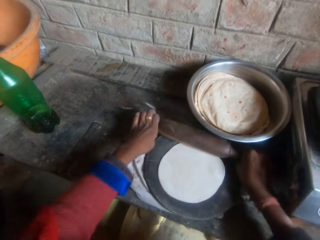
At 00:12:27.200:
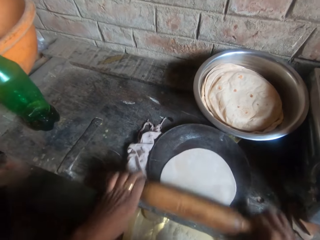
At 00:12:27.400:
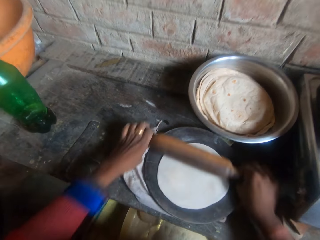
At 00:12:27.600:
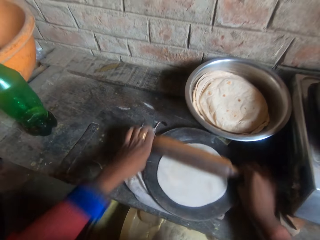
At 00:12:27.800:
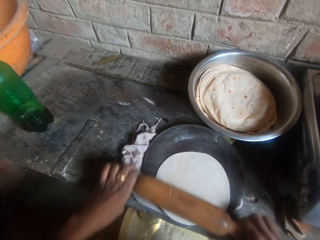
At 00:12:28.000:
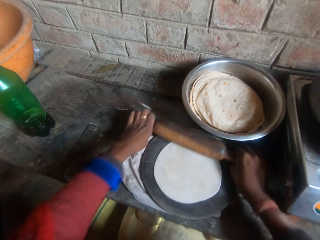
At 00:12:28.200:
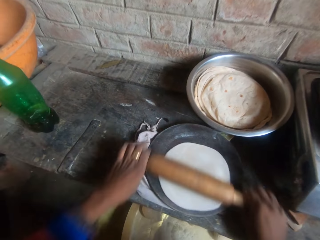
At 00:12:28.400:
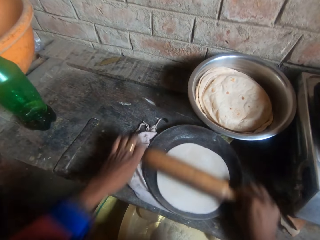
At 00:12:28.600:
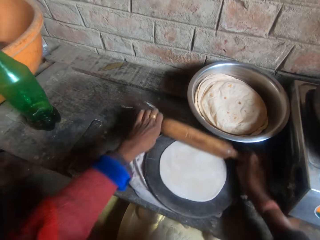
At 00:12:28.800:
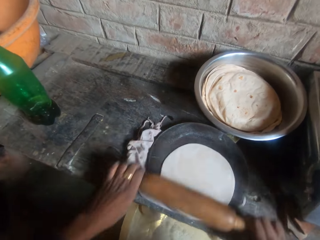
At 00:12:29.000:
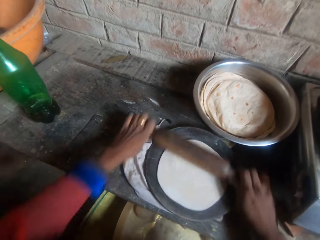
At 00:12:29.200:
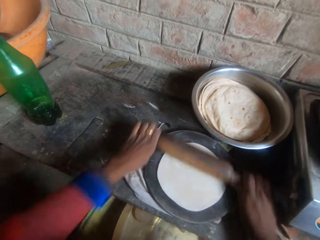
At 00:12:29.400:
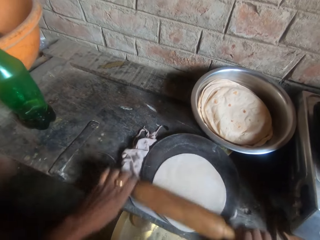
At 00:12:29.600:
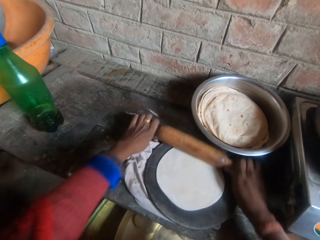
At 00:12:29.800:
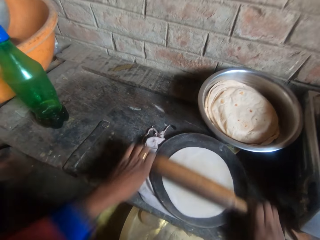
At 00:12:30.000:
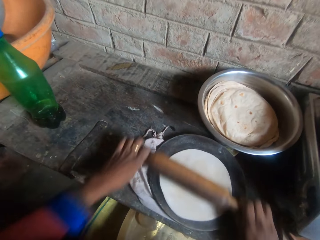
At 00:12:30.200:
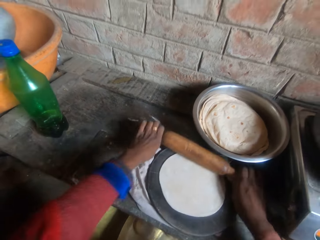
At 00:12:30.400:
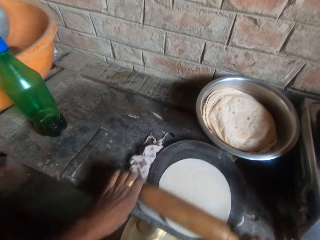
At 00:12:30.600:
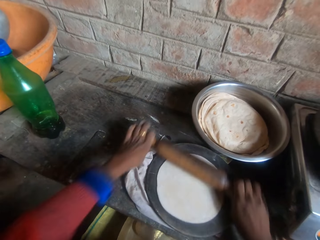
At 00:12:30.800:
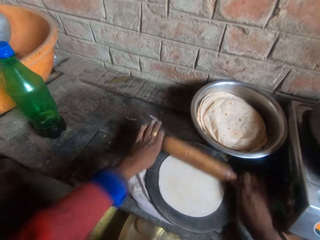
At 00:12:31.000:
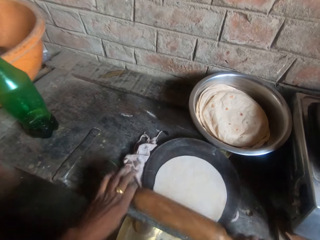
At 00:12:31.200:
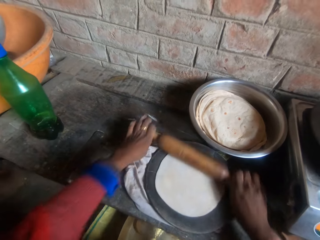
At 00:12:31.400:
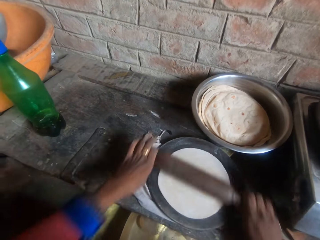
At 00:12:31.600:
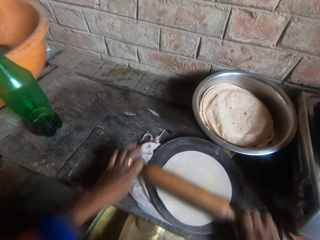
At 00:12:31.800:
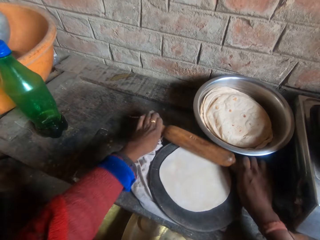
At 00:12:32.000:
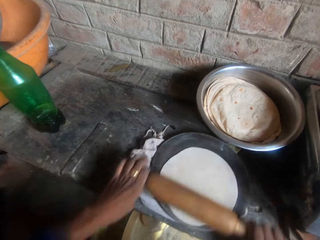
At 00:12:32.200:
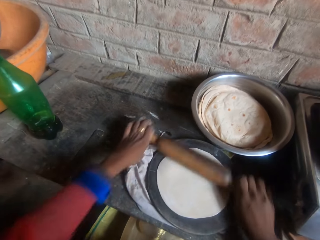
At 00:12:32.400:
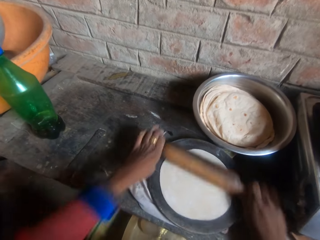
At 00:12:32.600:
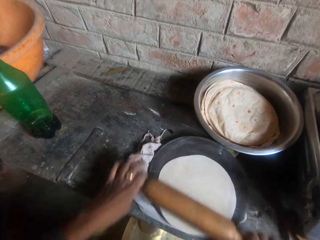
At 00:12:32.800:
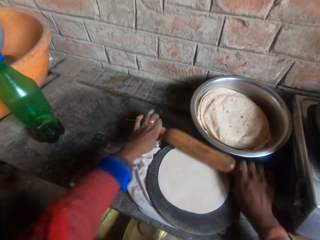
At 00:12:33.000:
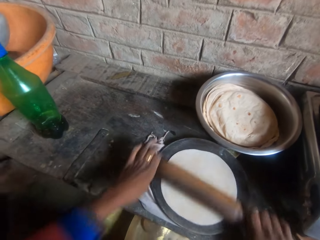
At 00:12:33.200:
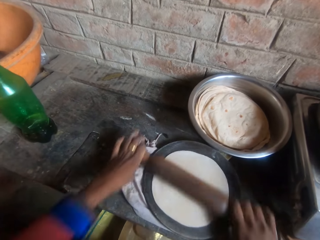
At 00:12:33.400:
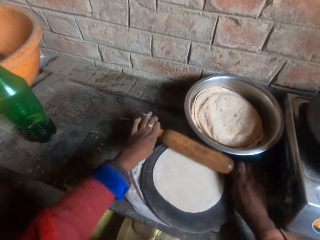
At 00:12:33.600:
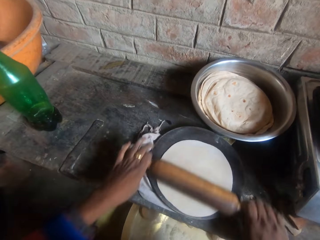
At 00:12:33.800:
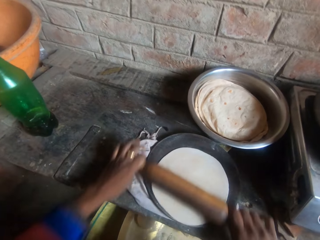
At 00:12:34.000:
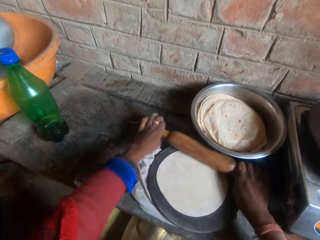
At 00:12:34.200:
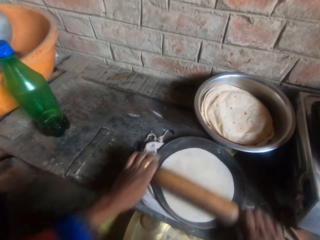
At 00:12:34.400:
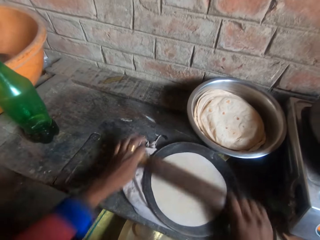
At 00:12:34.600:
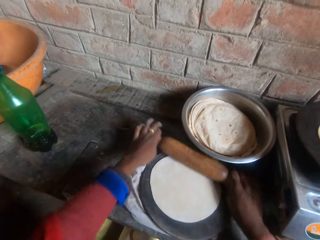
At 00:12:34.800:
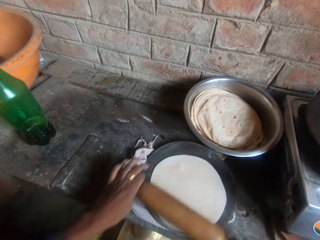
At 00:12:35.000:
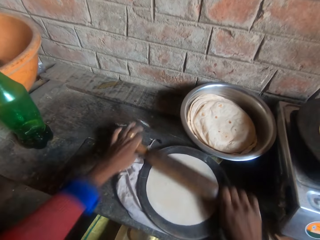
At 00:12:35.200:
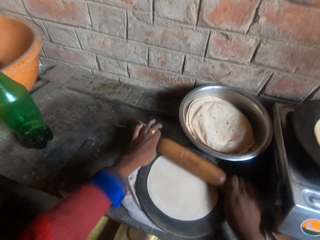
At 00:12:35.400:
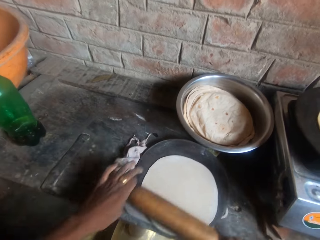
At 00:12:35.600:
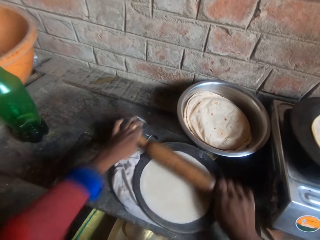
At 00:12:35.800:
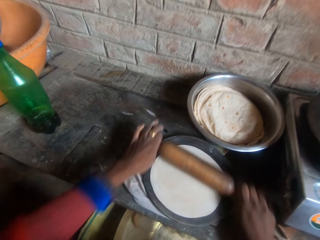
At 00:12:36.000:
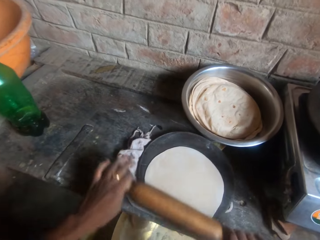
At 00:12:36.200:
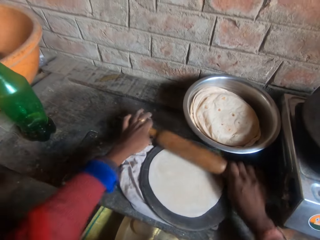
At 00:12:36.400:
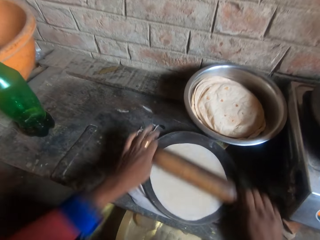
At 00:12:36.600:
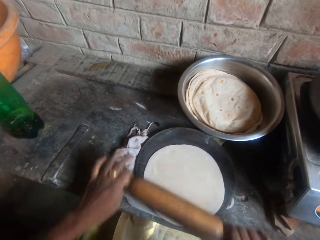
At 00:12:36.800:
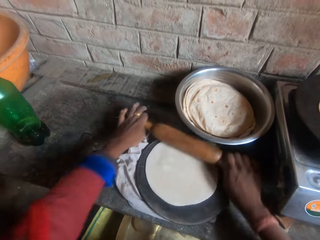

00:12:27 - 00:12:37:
The camera wearer kneads the dough. They hold the kneading stick.

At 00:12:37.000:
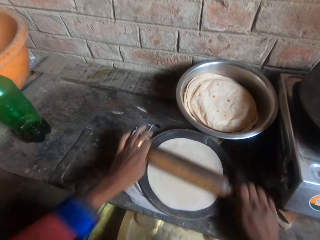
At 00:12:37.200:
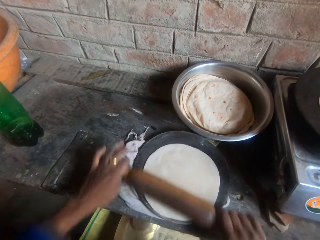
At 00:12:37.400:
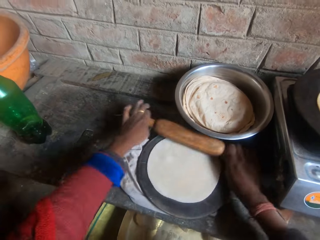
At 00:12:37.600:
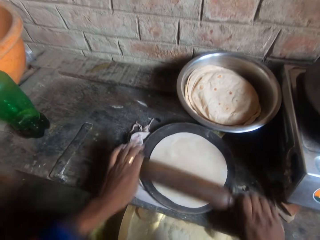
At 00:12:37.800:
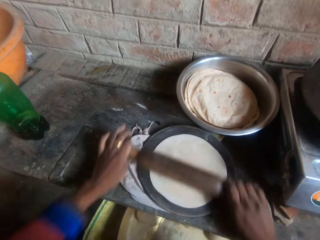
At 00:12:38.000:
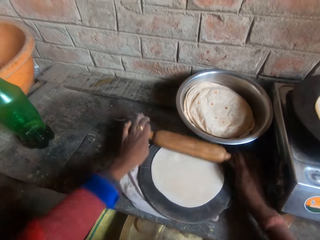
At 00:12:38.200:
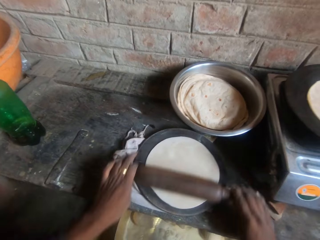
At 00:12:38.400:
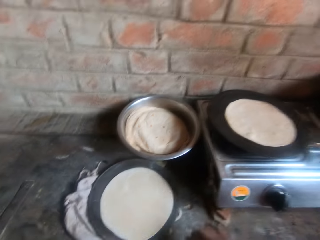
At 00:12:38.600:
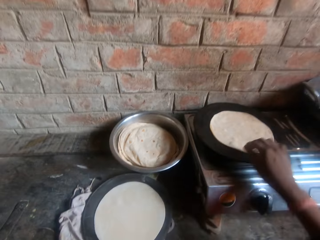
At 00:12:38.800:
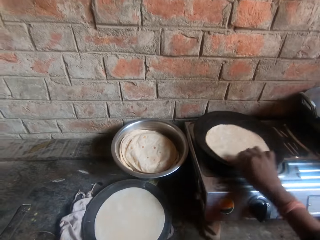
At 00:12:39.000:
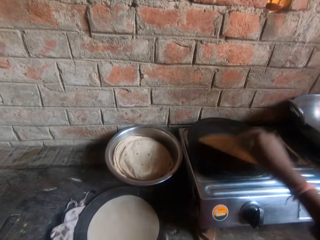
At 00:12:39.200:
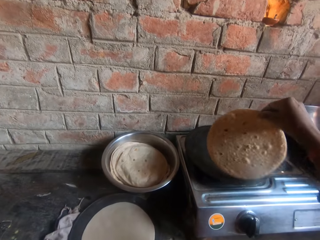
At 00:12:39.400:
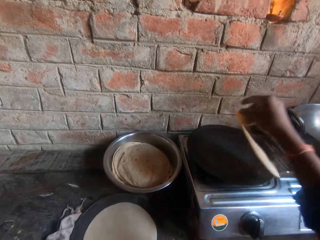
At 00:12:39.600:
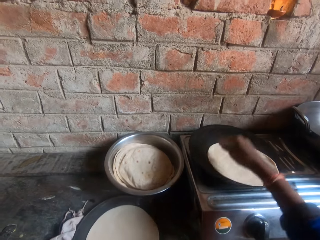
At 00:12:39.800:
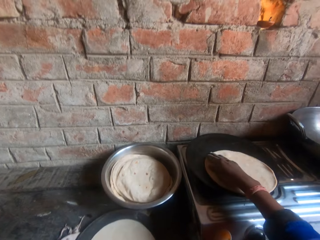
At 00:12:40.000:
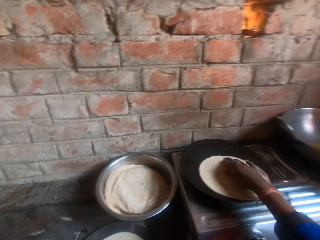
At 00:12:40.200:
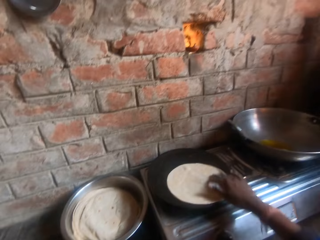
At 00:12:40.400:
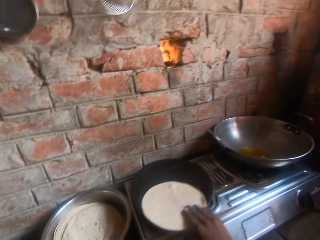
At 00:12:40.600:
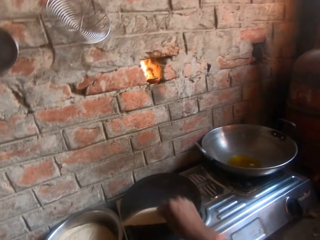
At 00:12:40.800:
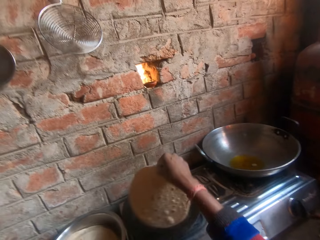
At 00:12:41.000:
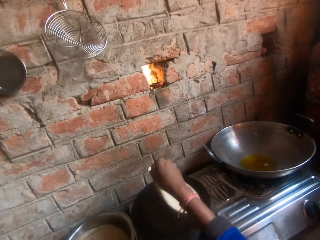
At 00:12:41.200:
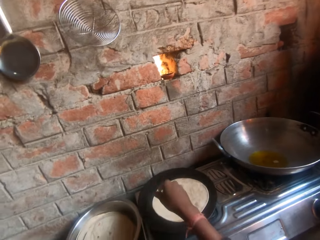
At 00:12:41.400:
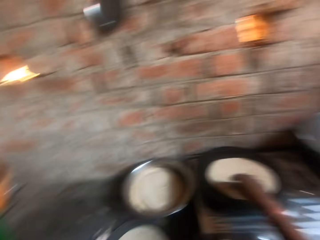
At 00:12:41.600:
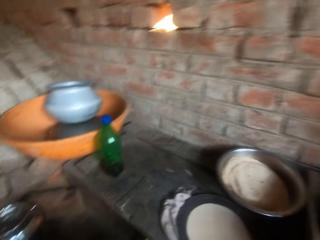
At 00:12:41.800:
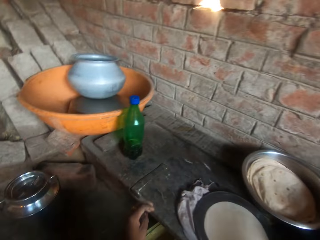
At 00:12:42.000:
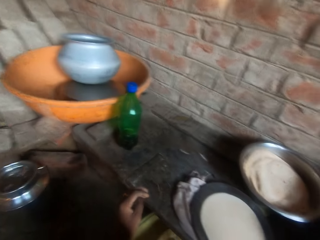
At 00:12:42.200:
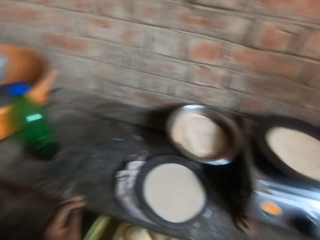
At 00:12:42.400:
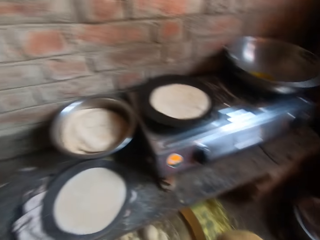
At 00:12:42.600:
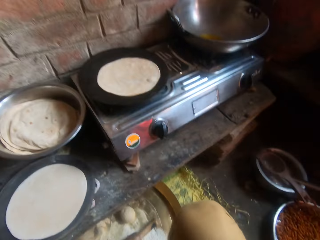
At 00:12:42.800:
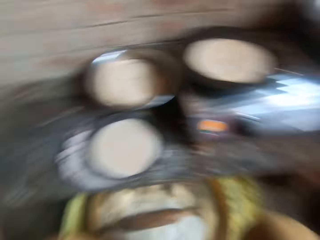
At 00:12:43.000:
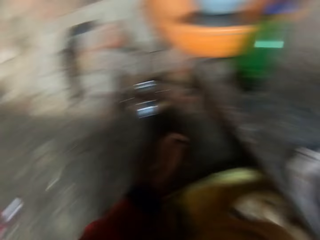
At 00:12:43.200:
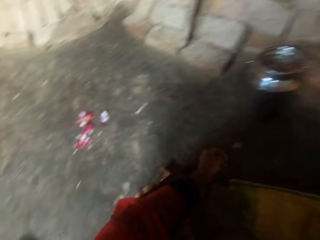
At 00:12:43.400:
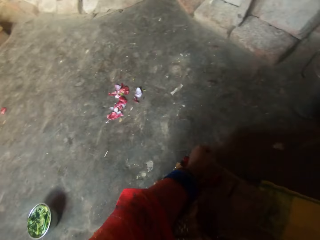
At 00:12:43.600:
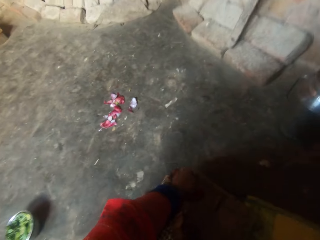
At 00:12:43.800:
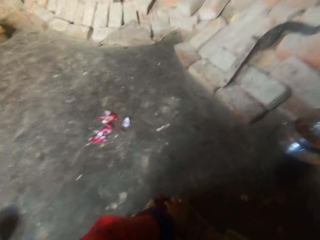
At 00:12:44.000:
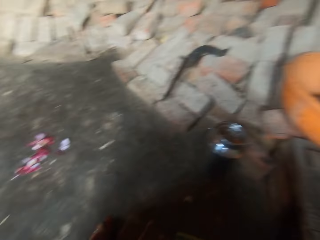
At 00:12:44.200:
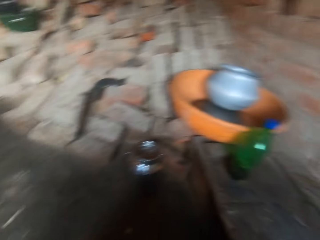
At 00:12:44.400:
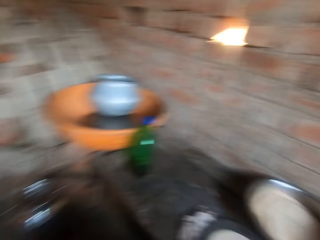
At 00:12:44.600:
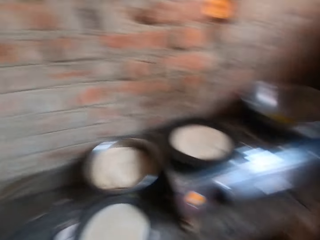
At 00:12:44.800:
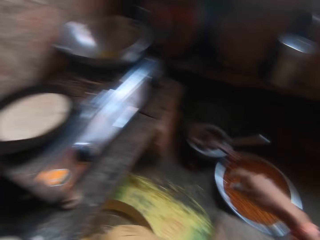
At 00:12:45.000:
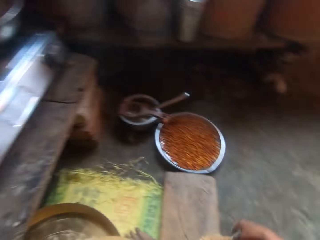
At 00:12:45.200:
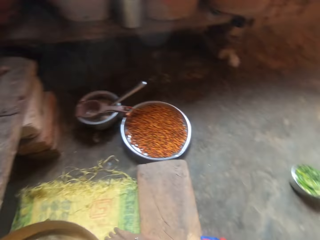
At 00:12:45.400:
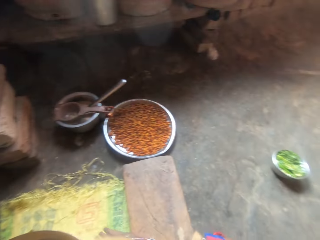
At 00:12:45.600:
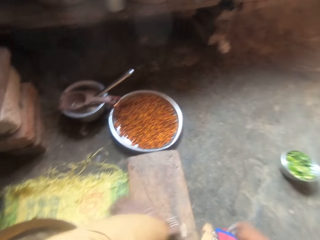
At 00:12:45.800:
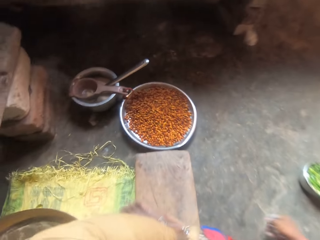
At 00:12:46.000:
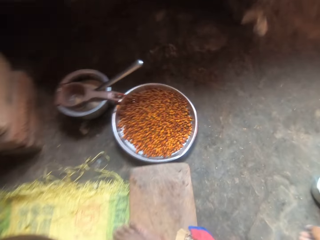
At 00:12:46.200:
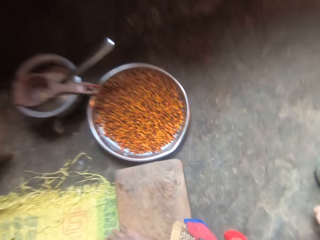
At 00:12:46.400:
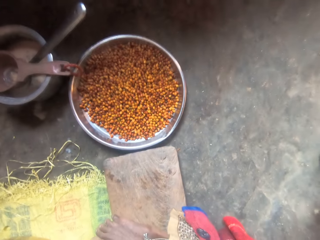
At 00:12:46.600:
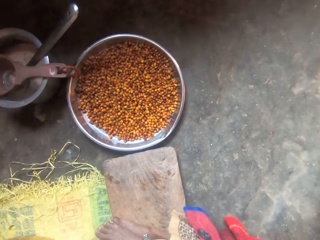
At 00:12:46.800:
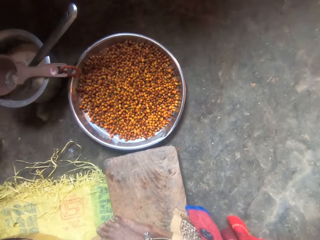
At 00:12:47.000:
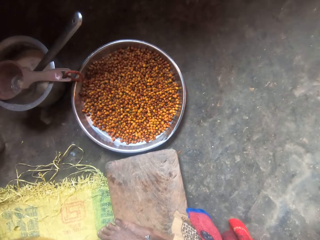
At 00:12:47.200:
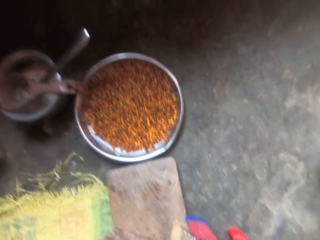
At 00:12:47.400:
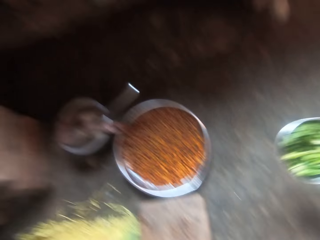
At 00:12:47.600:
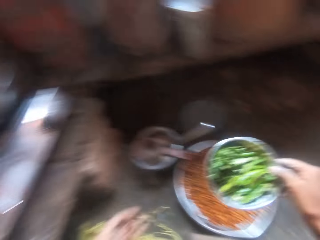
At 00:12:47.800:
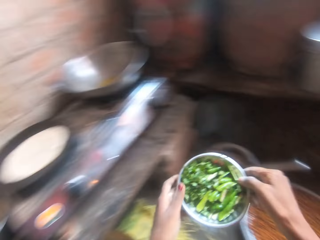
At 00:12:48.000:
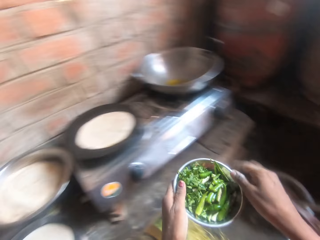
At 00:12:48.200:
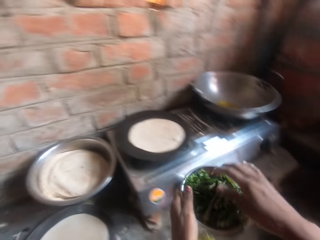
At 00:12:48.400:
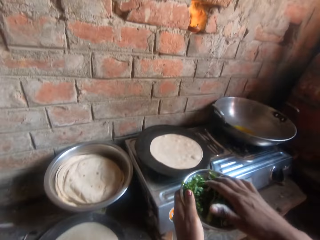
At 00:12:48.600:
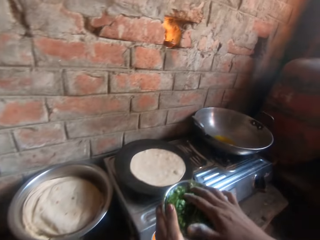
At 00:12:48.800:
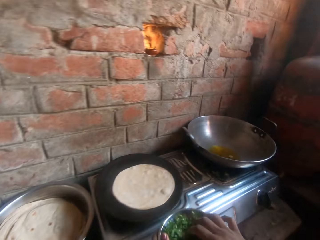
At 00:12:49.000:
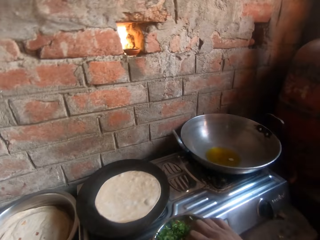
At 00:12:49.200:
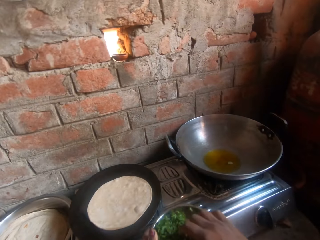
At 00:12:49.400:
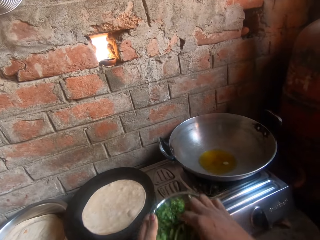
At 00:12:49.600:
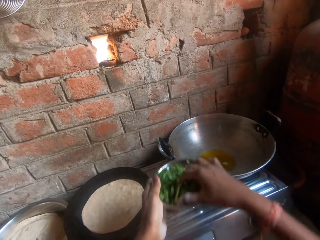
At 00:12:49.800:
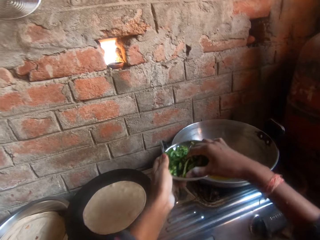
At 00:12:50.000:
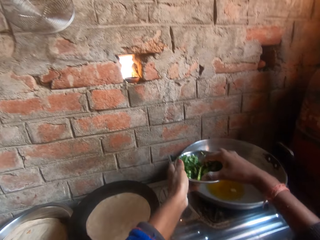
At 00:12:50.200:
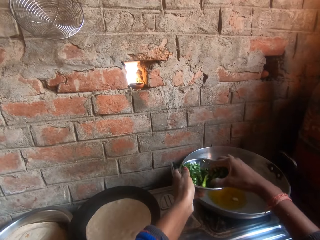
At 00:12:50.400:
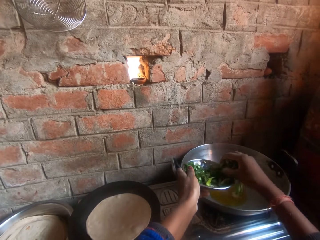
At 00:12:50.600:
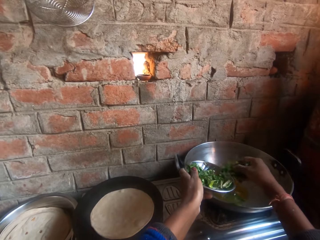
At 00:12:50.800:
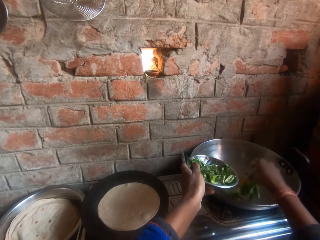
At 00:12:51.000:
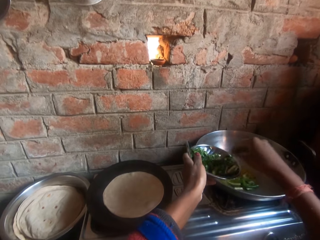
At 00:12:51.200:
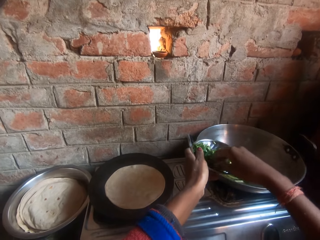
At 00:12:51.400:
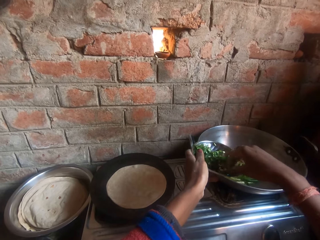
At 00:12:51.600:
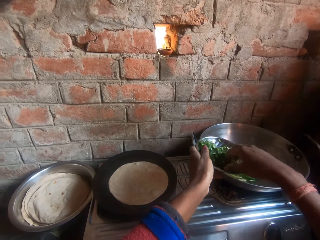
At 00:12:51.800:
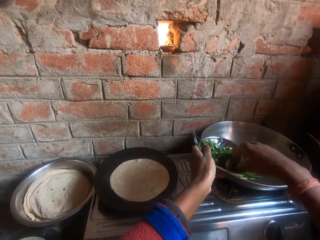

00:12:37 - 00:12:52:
The camera wearer flips the roti on the griddle. They pick up a bowl of vegetables from the floor. They hold a plate. They pour the vegetables into the pot on the cooker.
